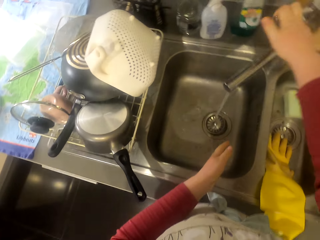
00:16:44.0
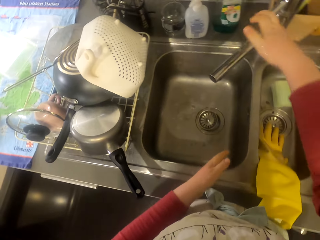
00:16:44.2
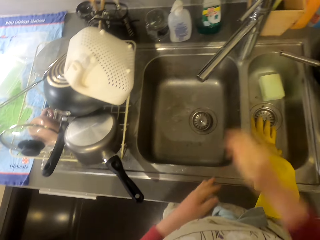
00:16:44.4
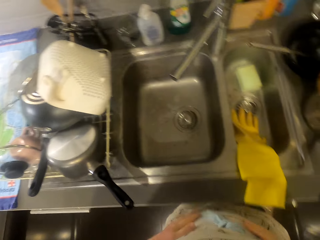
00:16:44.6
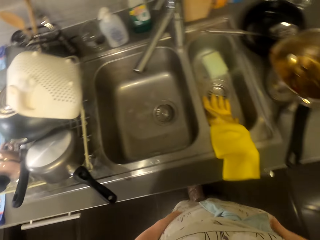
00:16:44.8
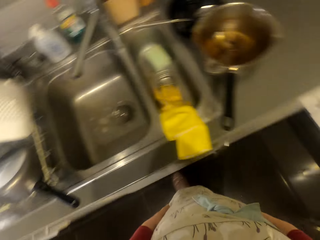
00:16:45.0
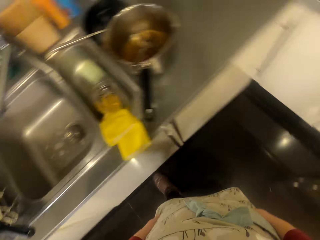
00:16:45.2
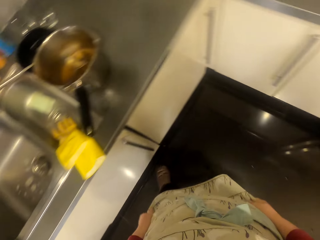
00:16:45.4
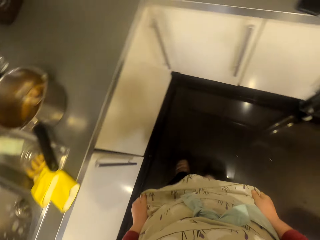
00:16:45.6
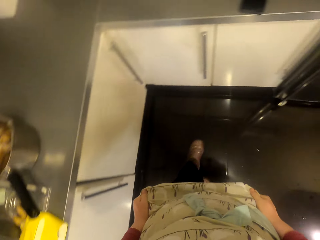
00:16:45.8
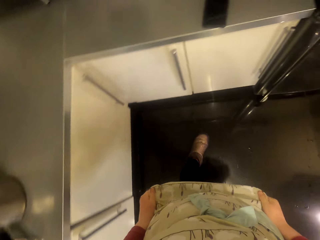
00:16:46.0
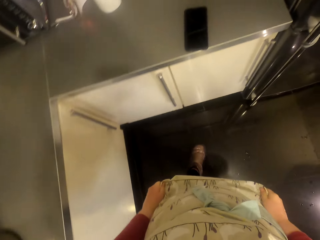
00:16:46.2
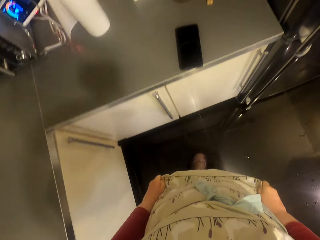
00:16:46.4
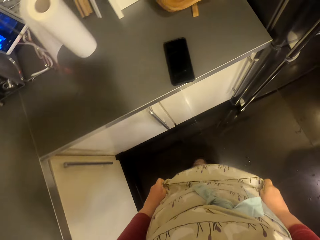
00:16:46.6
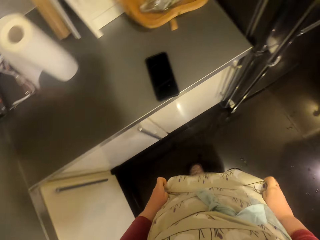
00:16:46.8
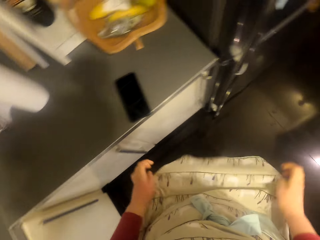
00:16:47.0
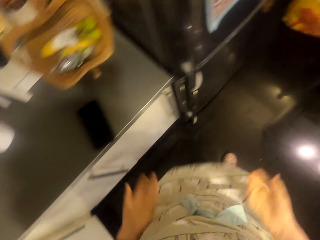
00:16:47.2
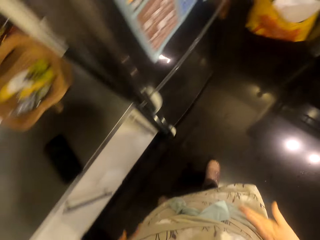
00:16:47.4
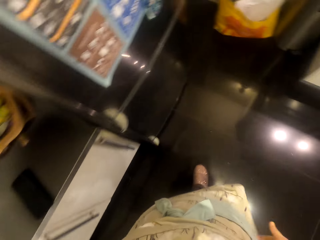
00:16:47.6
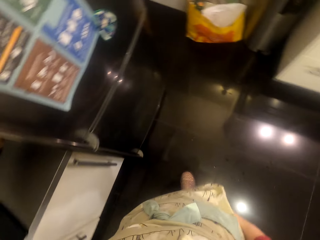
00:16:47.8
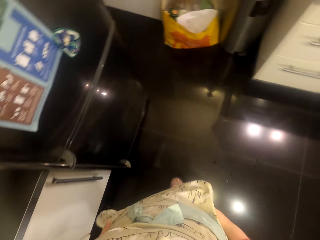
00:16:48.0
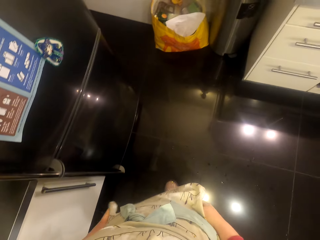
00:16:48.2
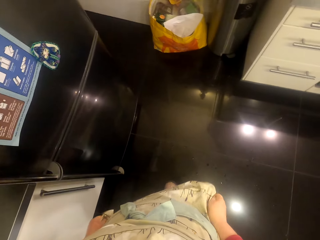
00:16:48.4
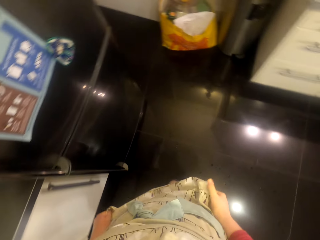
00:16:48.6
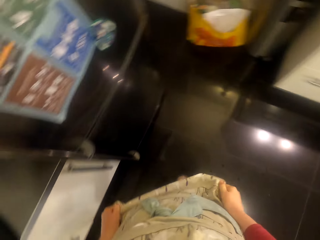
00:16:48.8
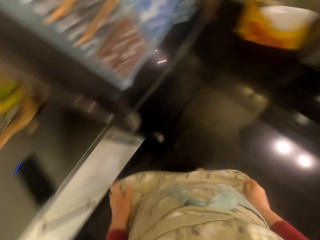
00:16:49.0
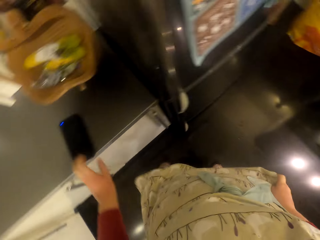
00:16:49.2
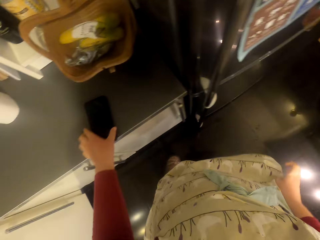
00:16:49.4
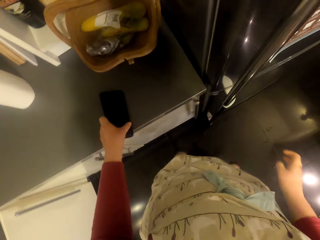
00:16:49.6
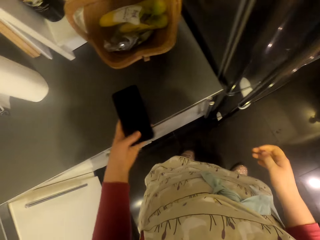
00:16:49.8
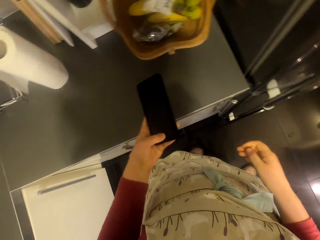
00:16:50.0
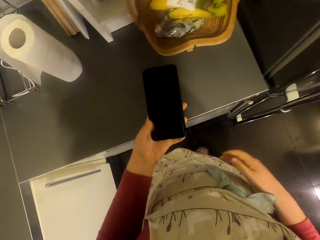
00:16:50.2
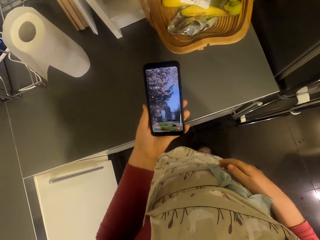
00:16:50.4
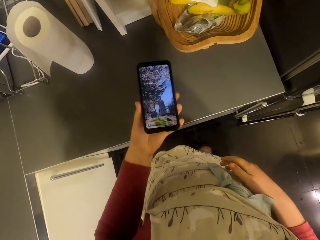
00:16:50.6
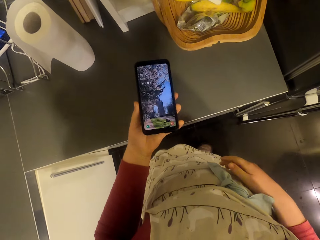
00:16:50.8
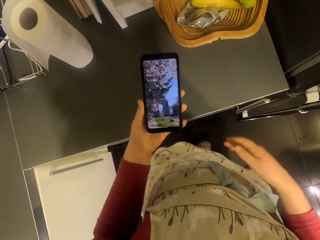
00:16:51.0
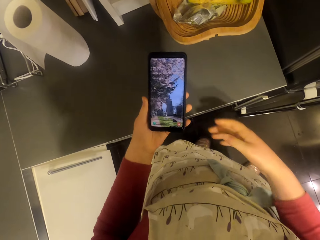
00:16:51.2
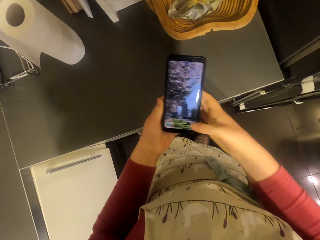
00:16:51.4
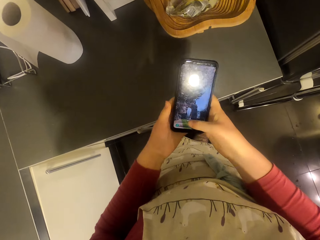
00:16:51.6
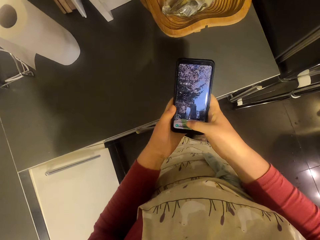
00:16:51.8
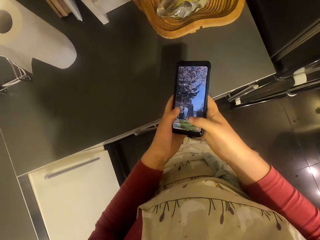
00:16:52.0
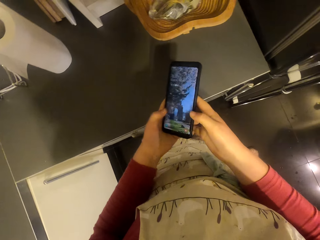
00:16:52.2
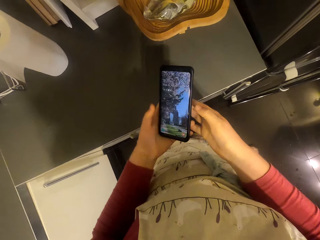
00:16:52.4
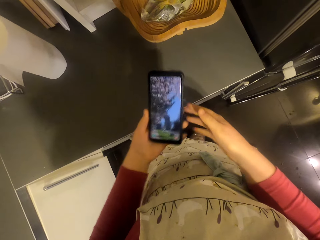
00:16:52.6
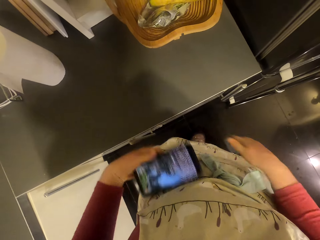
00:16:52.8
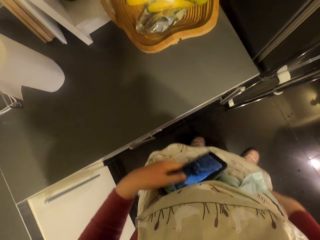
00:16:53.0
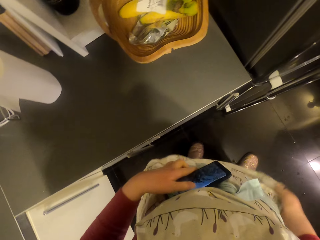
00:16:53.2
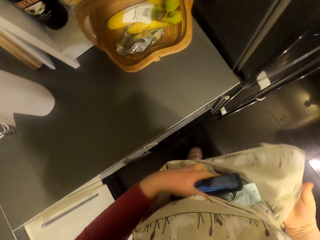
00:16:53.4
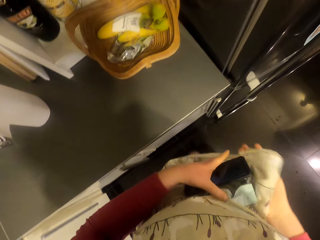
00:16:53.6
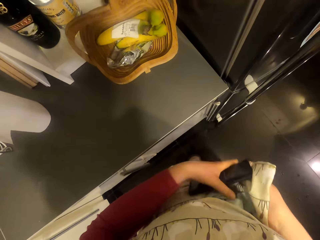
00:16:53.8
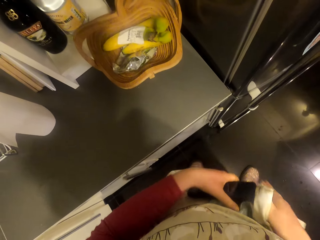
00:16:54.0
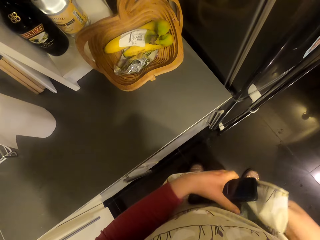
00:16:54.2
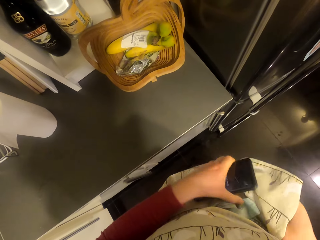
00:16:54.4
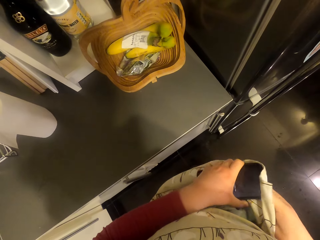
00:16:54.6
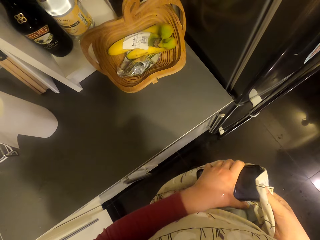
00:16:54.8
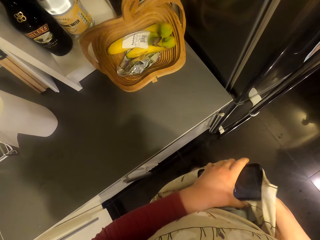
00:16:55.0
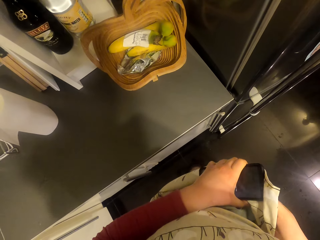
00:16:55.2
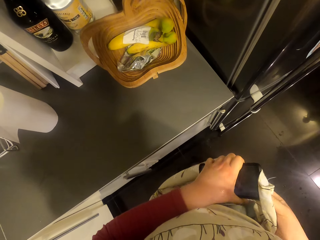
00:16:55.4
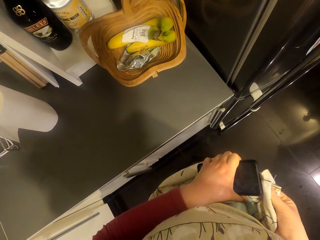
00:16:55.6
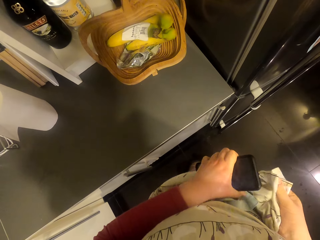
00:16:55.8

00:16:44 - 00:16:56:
The camera wearer closes the water tap. She walks around the room. She wipes her hand on the apron. She picks up the phone. She operates the phone. She touches the phone. She wipes the phone with her cloth.

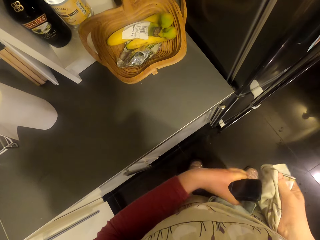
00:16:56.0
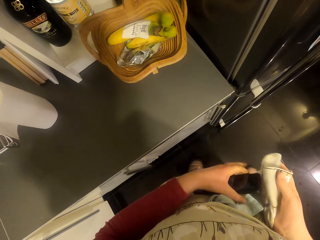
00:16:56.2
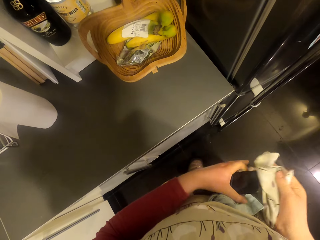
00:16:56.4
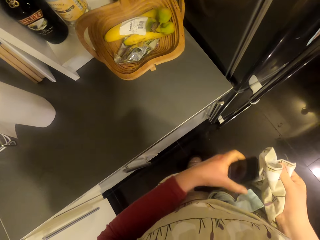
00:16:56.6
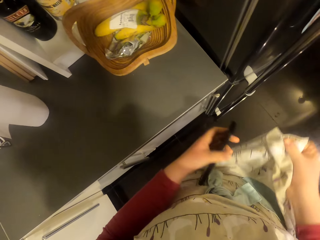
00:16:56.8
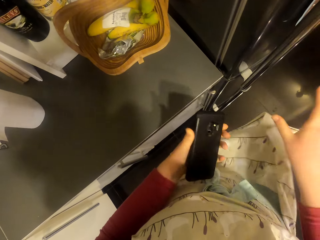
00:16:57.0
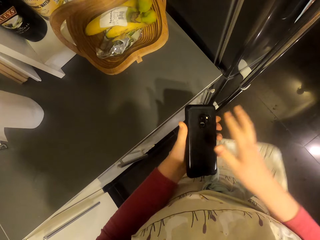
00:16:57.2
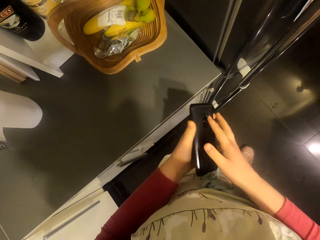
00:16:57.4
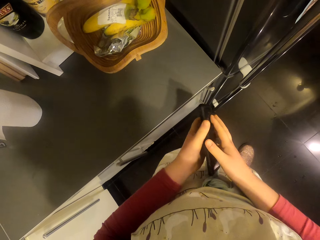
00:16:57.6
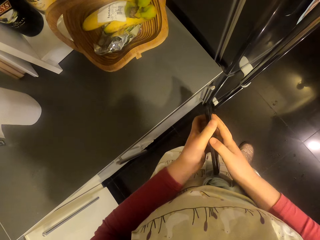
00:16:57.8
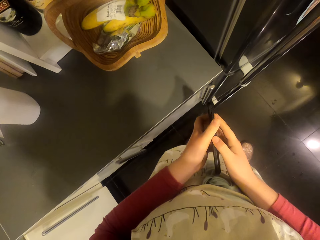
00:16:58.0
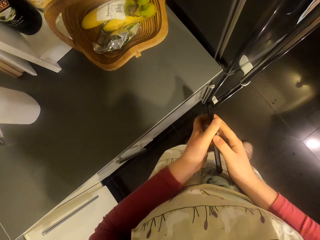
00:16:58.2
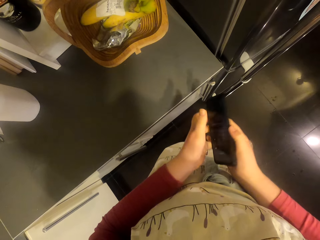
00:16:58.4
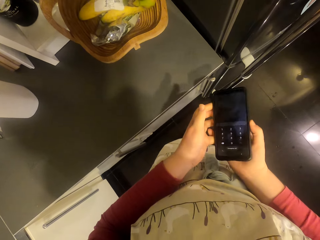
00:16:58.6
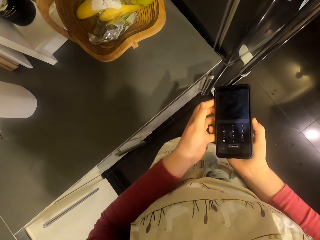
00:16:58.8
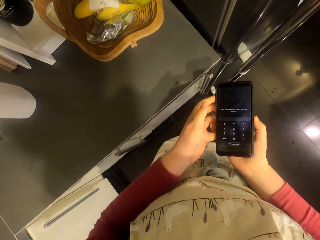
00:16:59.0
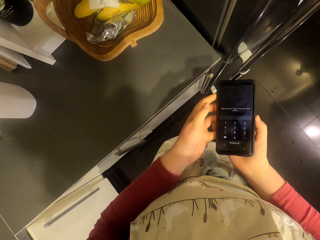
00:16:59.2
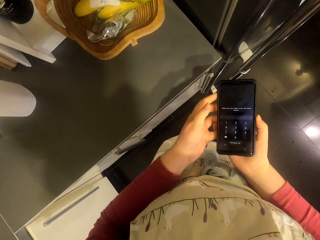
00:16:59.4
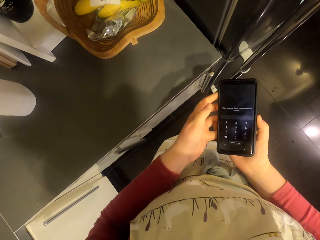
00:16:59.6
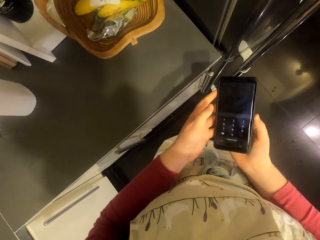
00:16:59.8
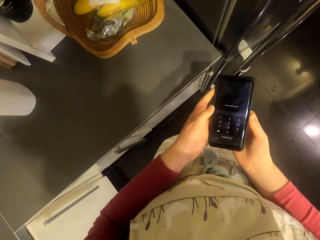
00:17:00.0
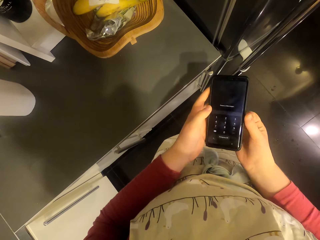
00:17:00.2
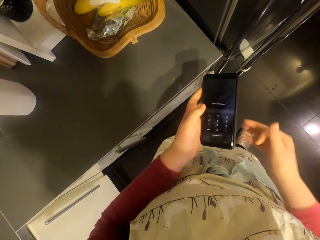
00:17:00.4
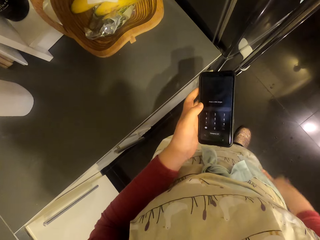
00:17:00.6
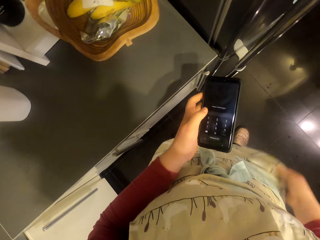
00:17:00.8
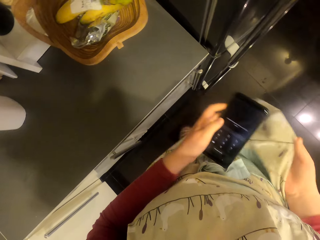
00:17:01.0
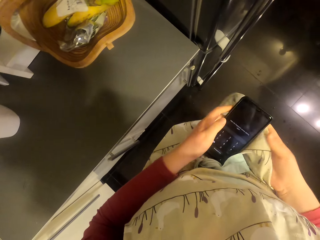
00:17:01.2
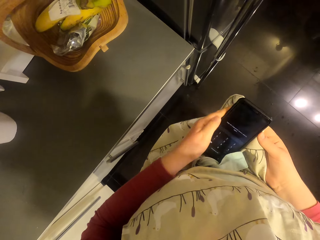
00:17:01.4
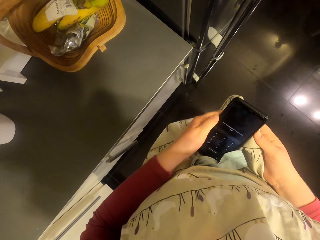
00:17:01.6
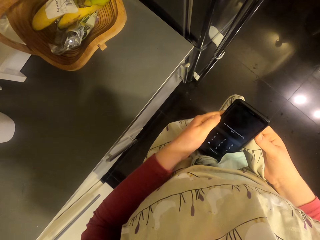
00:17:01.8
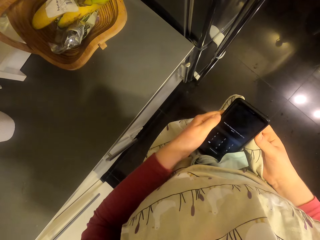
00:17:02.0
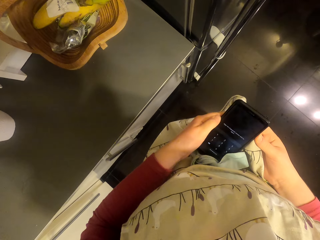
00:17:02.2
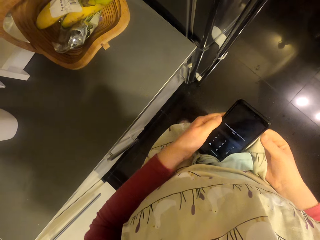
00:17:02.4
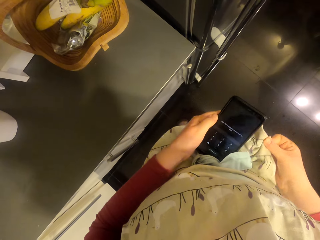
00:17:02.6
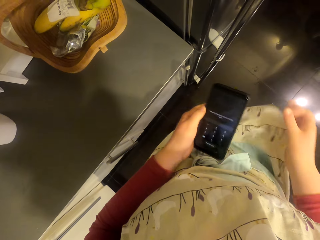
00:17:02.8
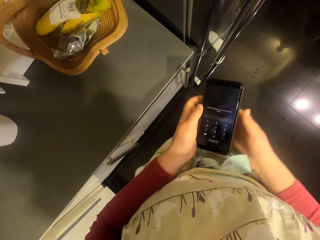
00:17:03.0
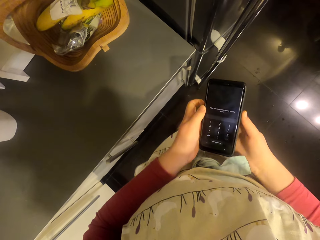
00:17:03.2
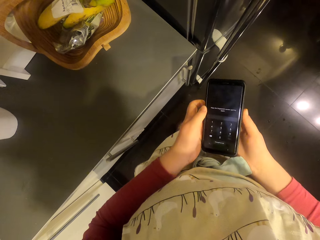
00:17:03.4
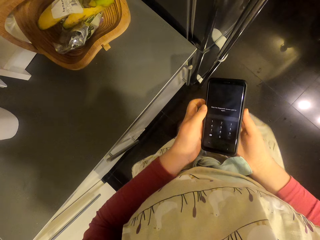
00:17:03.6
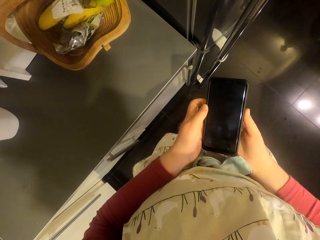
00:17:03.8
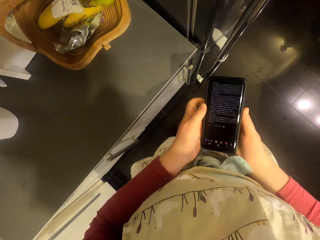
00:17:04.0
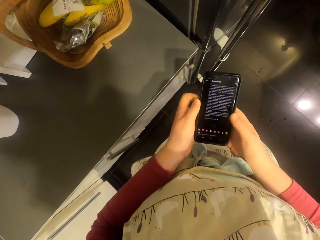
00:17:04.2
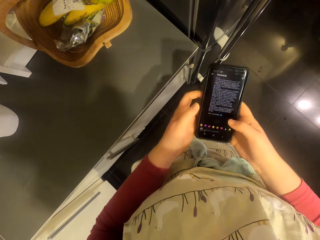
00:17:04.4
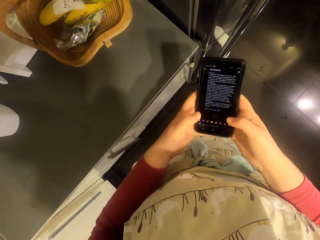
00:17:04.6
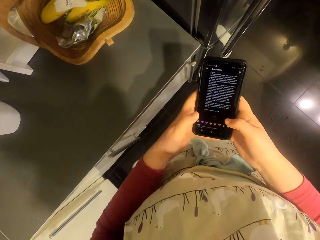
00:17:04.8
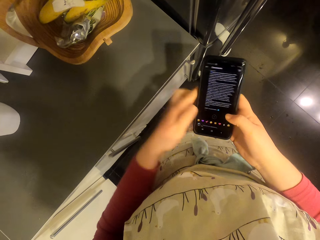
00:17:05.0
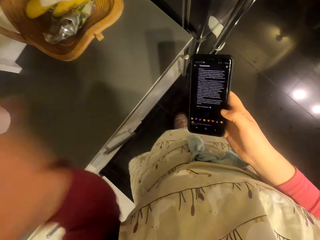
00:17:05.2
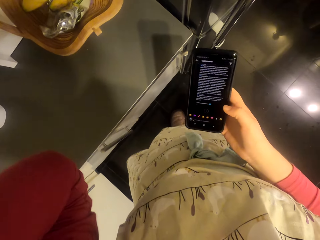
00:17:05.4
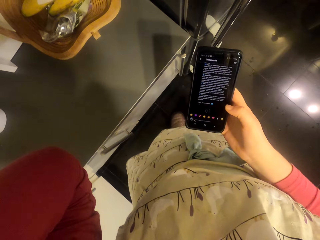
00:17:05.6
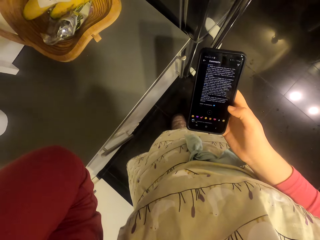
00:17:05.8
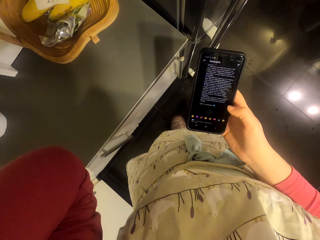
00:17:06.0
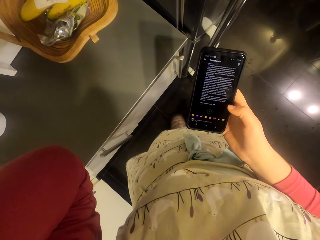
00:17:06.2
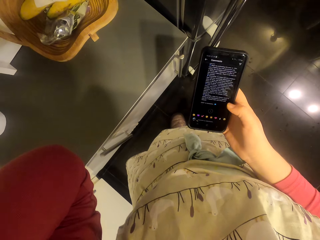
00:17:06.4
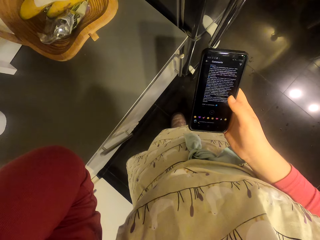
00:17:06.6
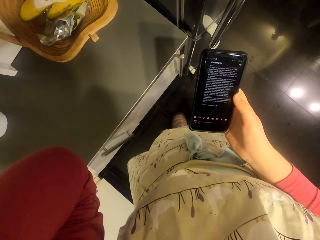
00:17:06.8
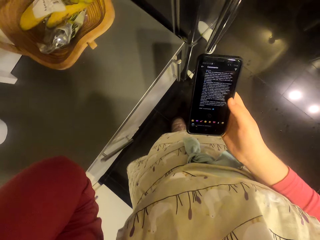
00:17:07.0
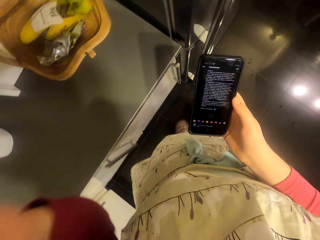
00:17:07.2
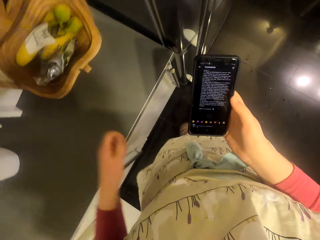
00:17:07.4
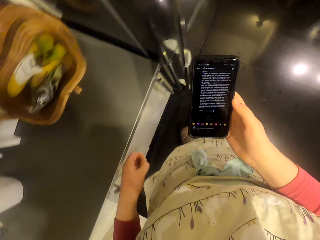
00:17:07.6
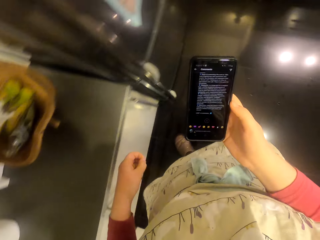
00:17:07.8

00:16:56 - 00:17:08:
The camera wearer wipes the phone. She operates the phone. She wipes the phone with her cloth. She opens the phone. She scrolls the phone. She operates the phone.
